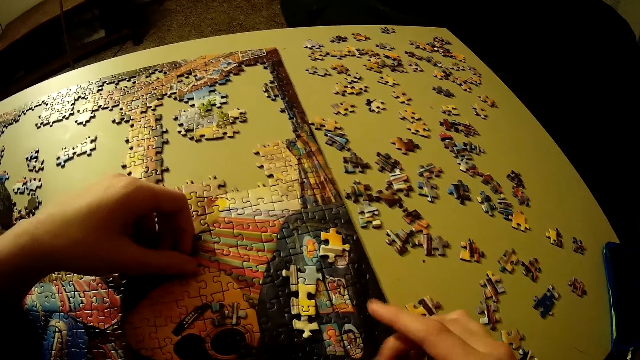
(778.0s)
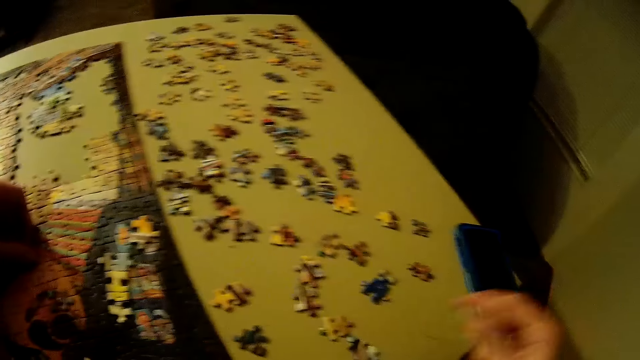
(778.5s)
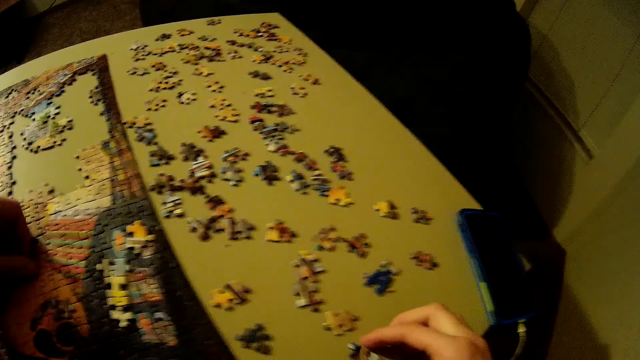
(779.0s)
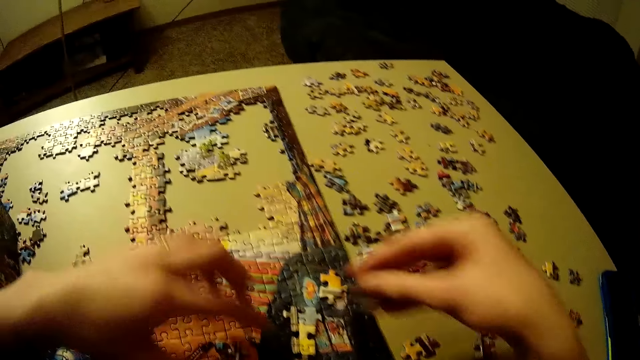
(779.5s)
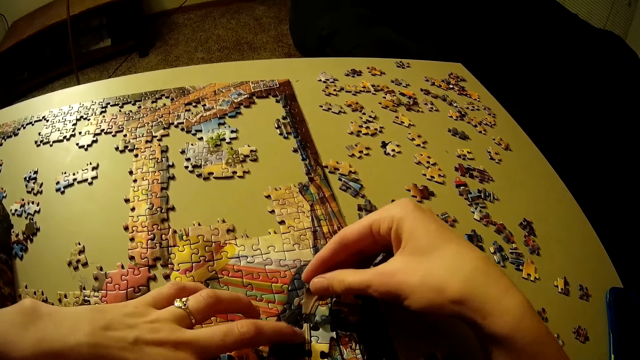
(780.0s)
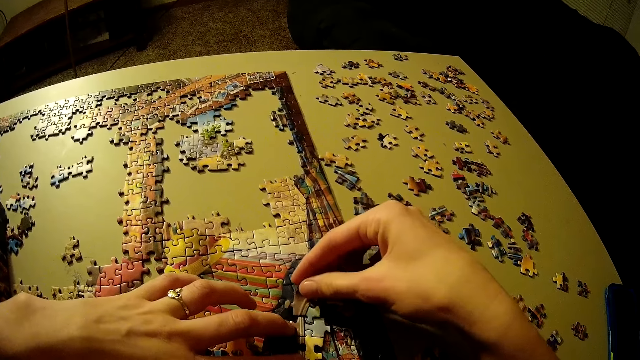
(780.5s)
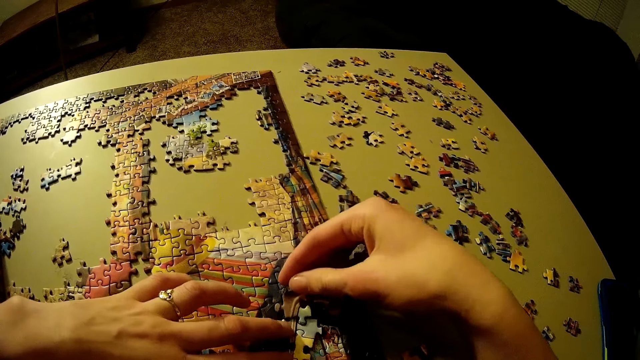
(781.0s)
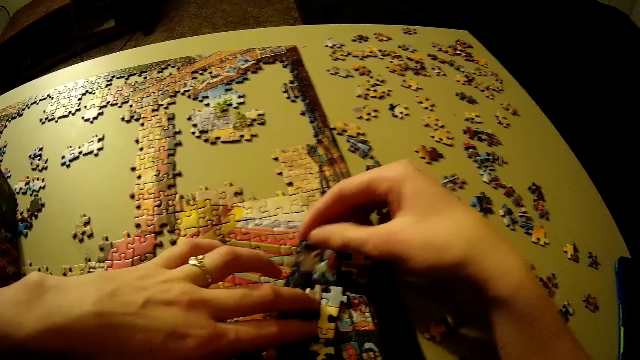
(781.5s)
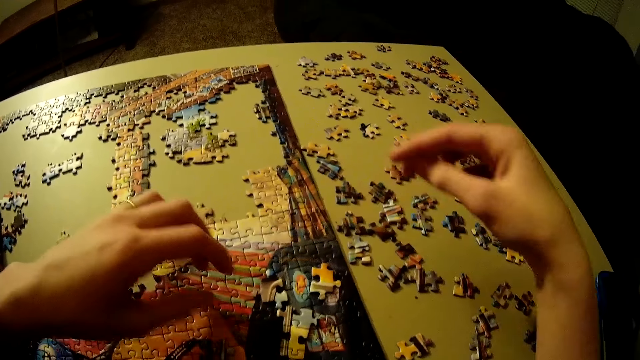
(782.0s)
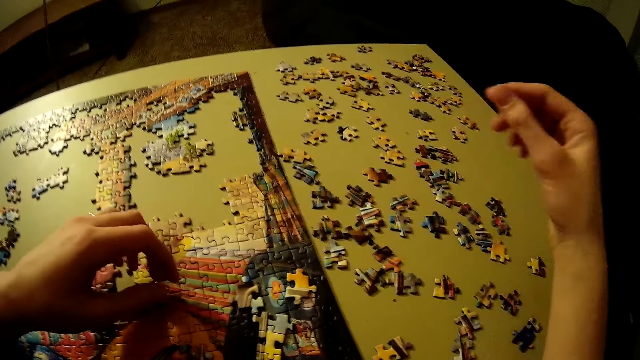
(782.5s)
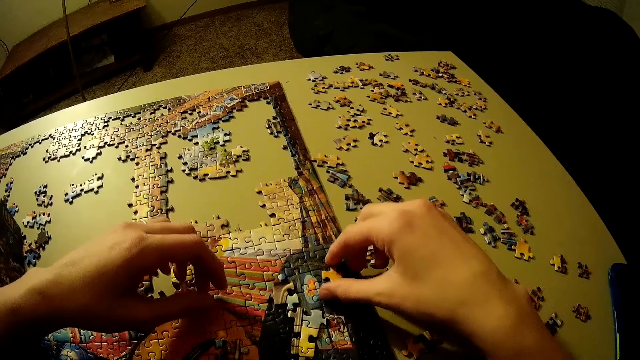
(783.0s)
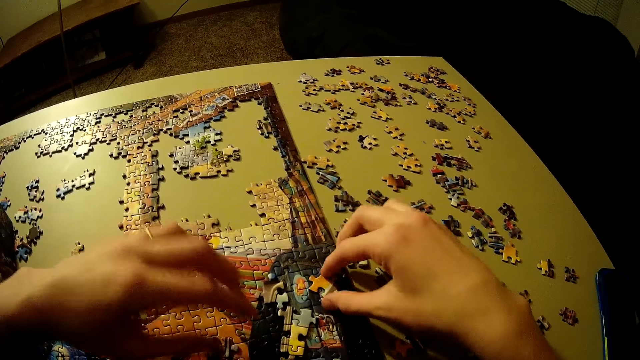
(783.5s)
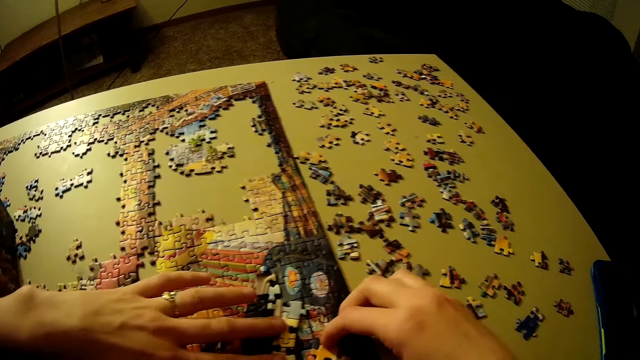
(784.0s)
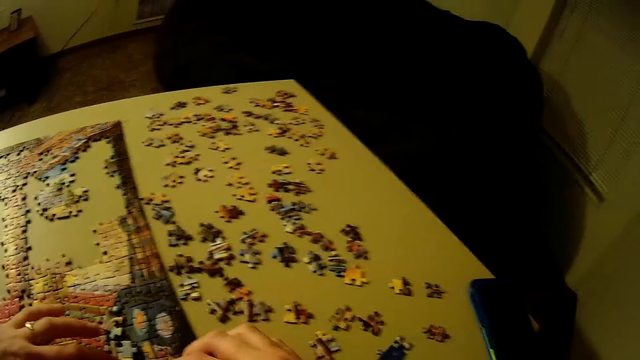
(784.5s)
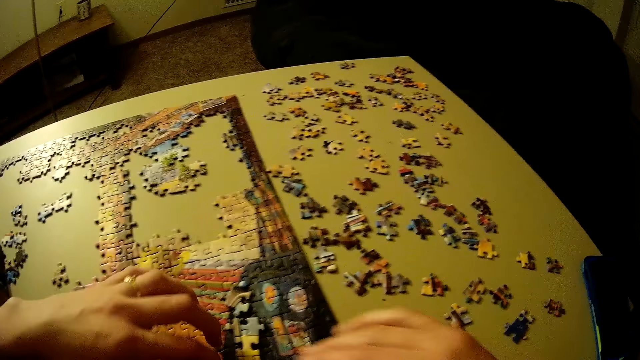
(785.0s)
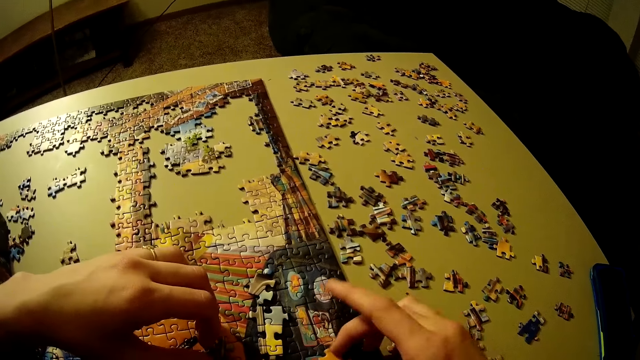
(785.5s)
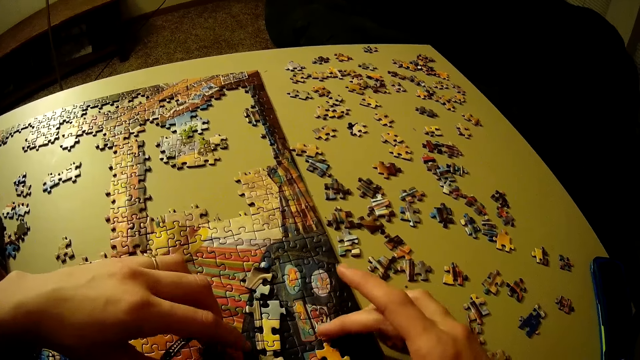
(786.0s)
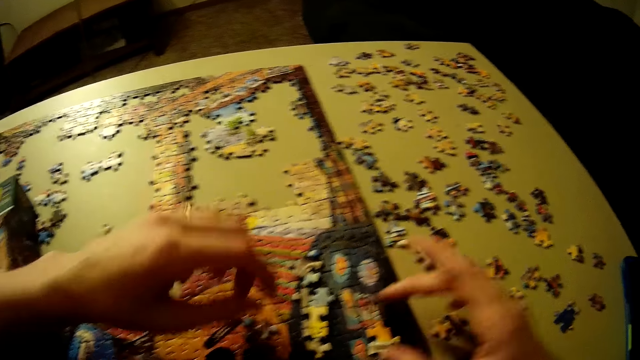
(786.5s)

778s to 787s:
The camera wearer picks up a puzzle piece. They fit the puzzle piece on the jigsaw puzzle. They put the puzzle piece on top of the jigsaw puzzle. They touch the puzzle pieces. They move the puzzle piece. They touch the puzzle pieces.

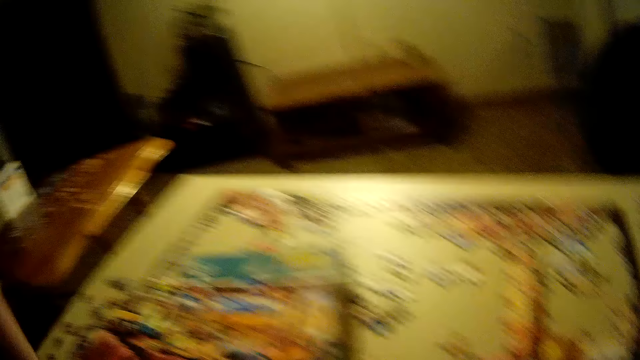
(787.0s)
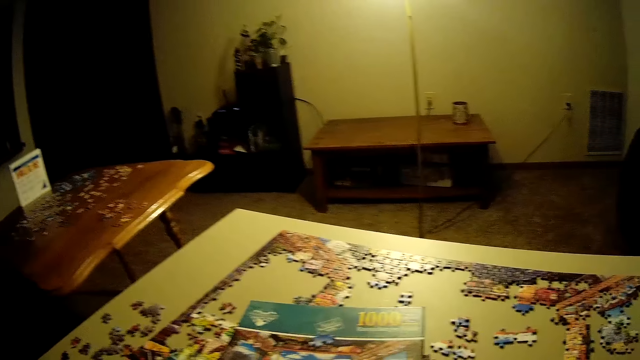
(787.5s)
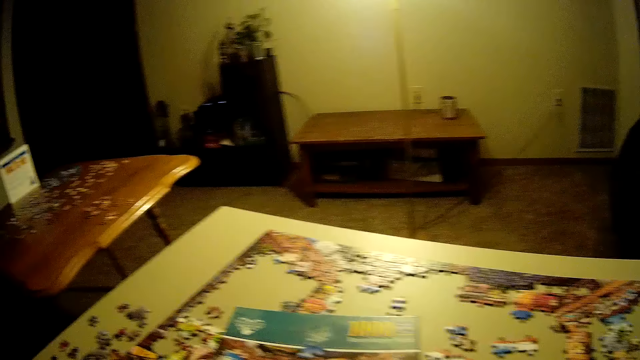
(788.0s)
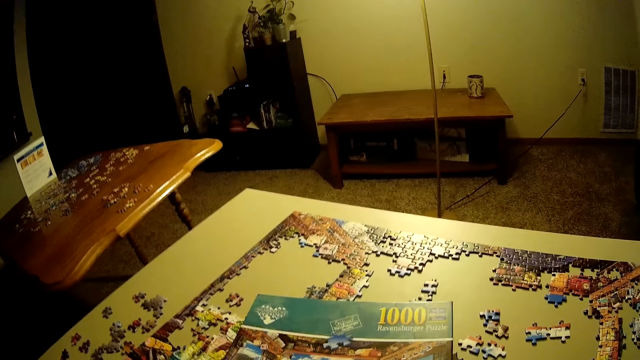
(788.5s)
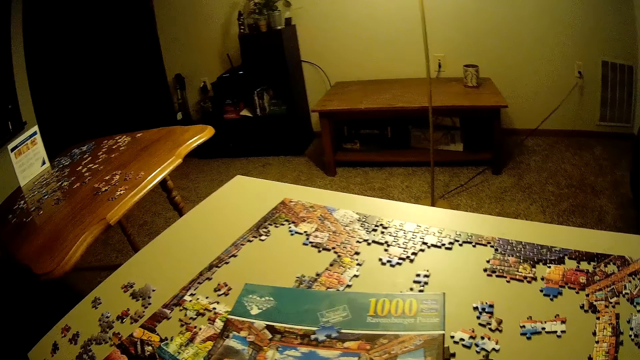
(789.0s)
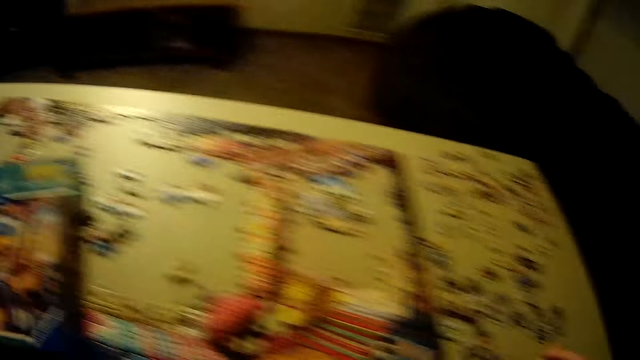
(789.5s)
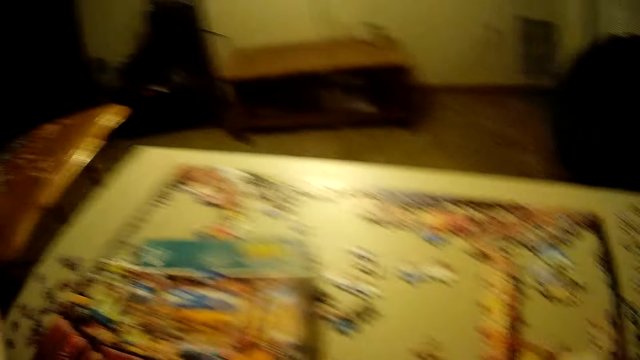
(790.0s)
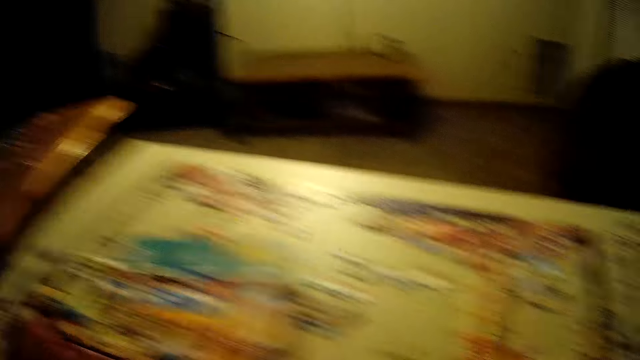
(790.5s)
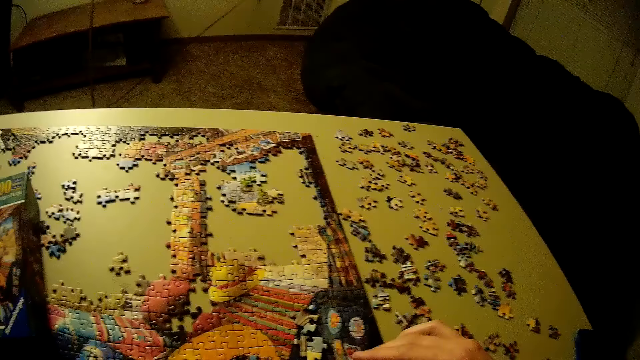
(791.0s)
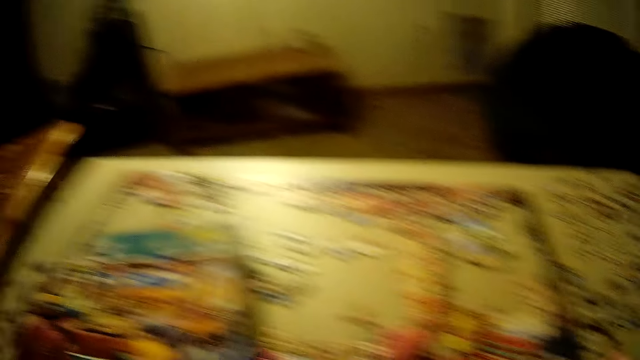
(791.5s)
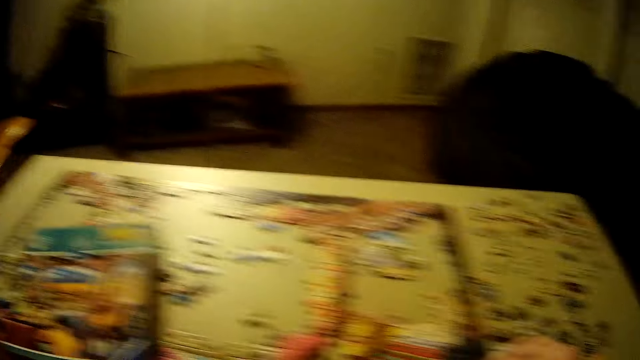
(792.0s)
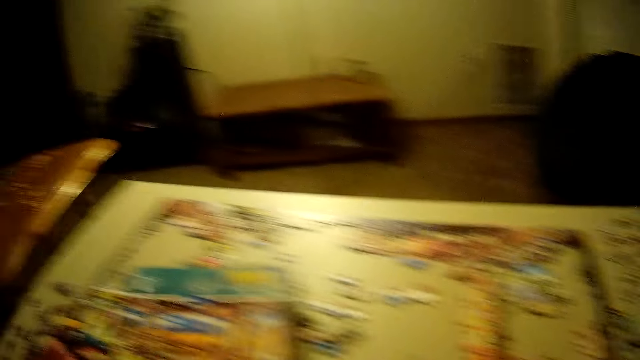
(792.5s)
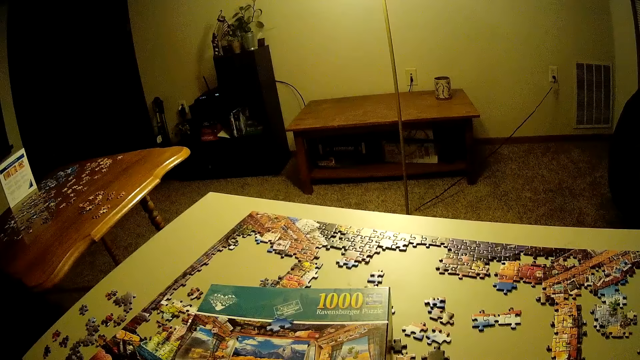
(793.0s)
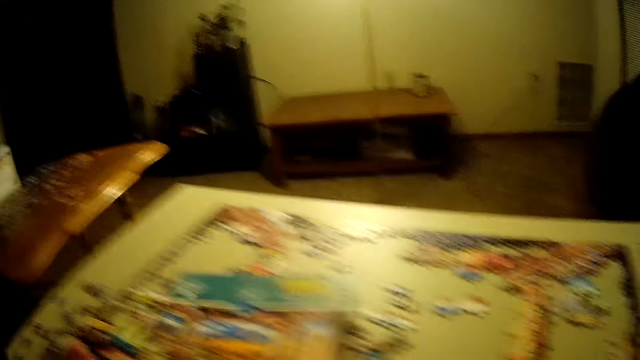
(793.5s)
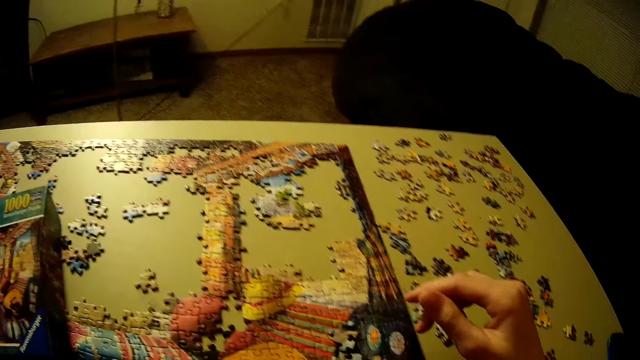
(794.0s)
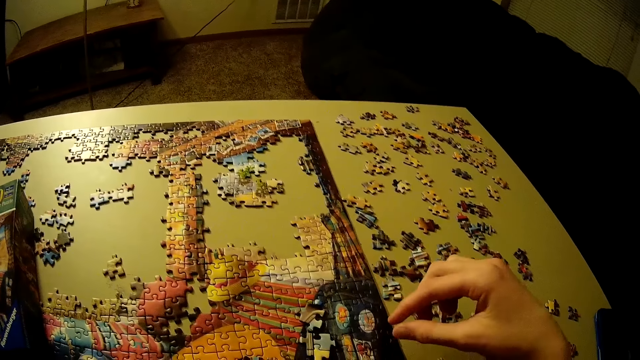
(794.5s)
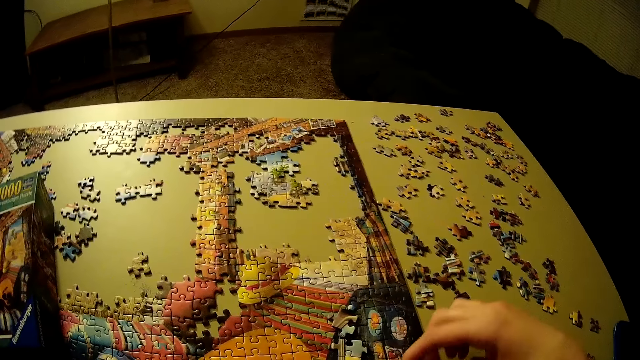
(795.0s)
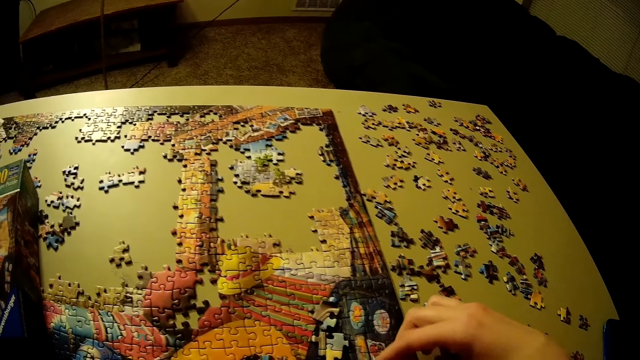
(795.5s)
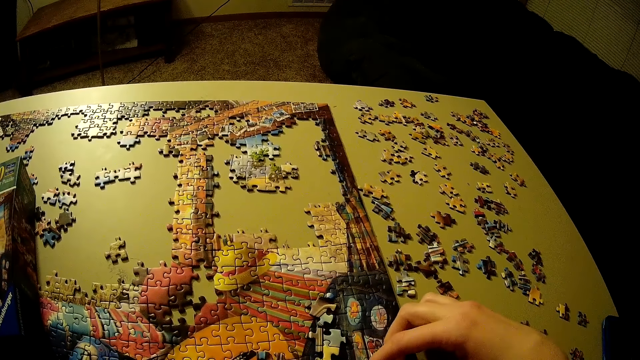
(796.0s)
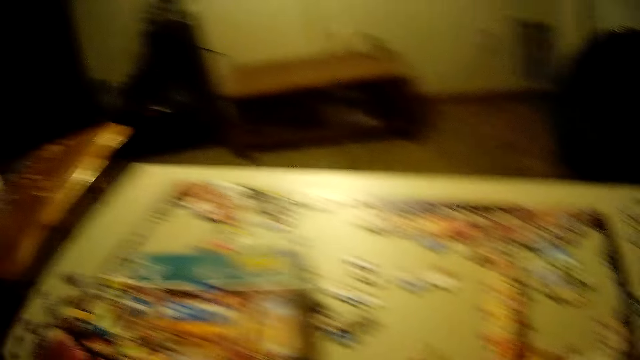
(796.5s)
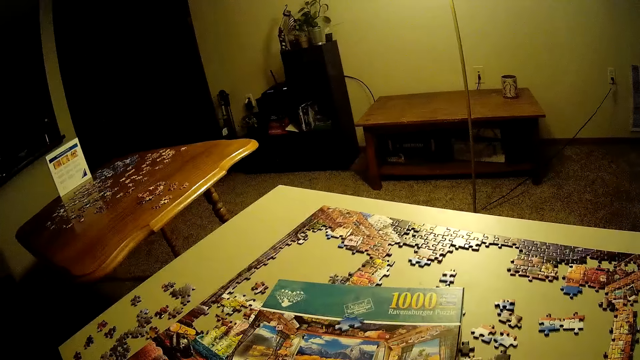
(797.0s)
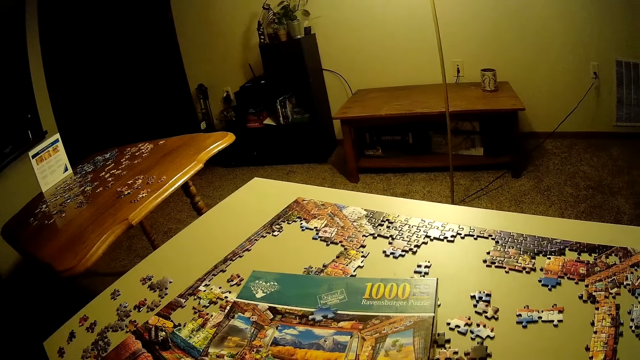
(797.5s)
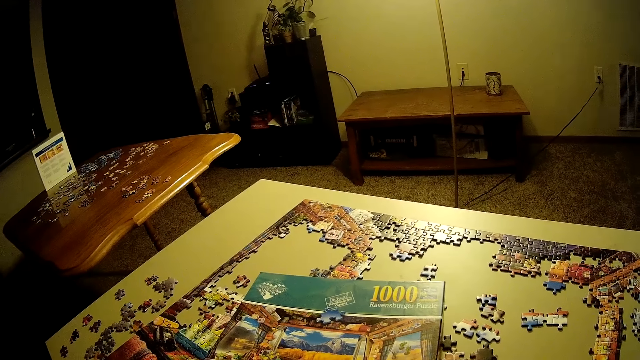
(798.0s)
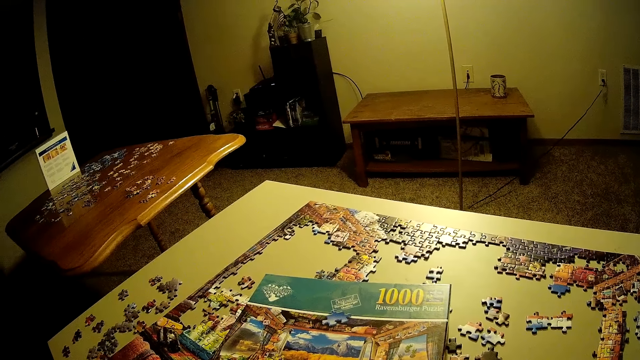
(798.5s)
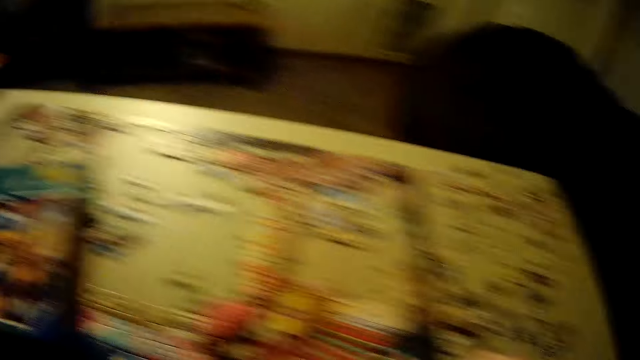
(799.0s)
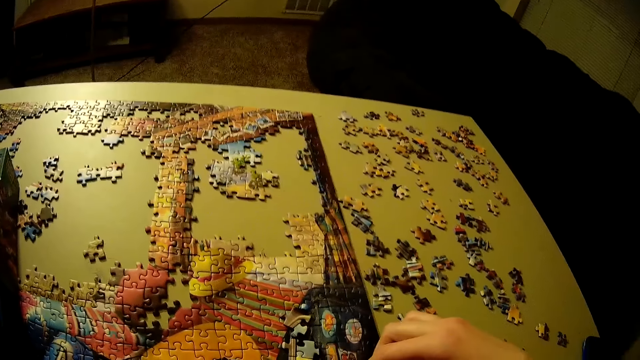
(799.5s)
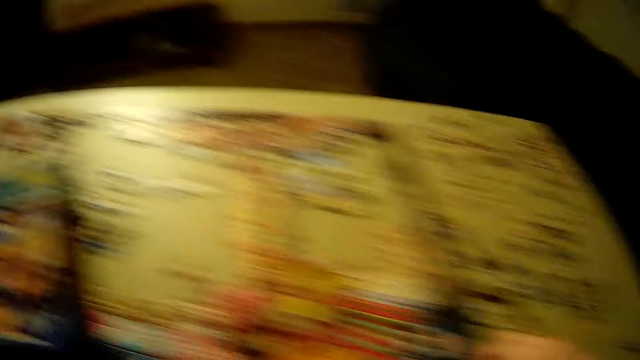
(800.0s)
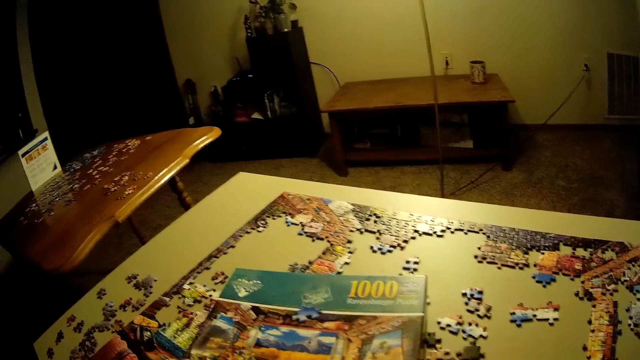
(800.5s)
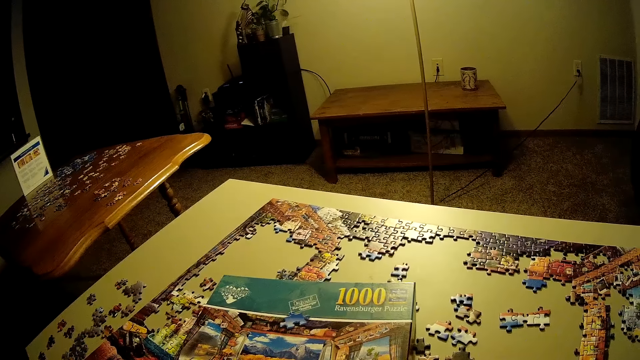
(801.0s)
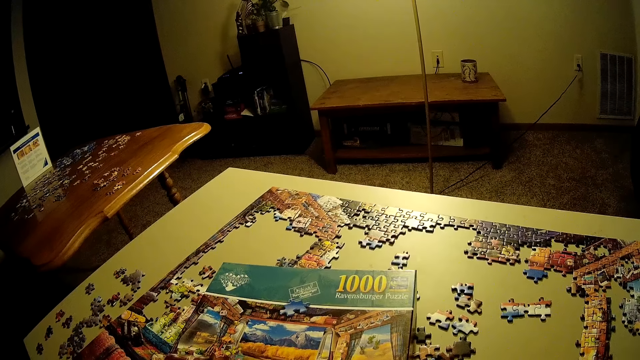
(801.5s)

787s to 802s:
The camera wearer lifts his hand. He looks at the jigsaw box puzzle. He looks at the jigsaw puzzle. He looks at the jigsaw box puzzle. He looks at the jigsaw puzzle. He looks at the jigsaw box puzzle. He looks at the jigsaw puzzle. He looks at the jigsaw box puzzle. He looks at the jigsaw puzzle. He touches the jigsaw puzzle. He looks at the jigsaw box puzzle.
